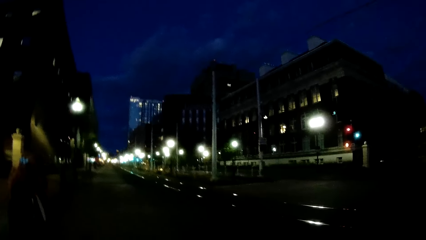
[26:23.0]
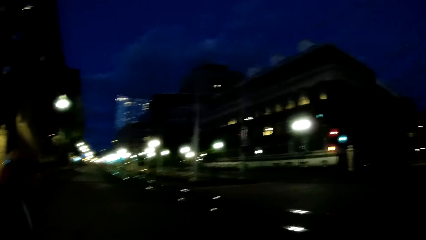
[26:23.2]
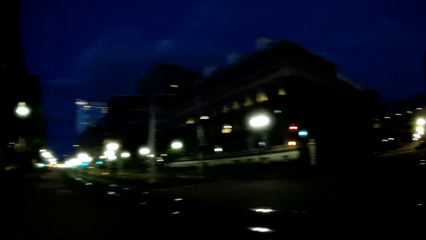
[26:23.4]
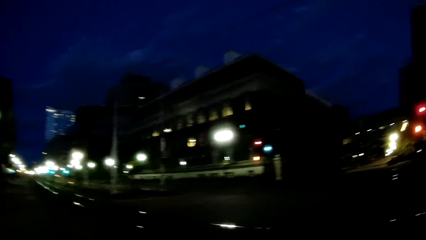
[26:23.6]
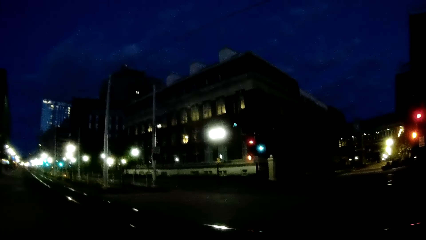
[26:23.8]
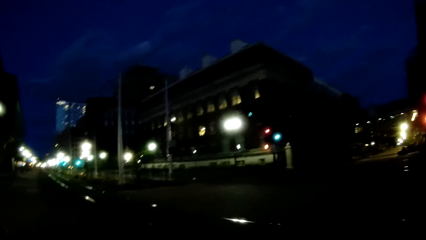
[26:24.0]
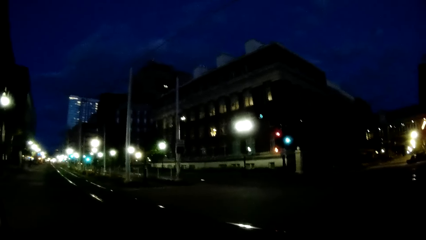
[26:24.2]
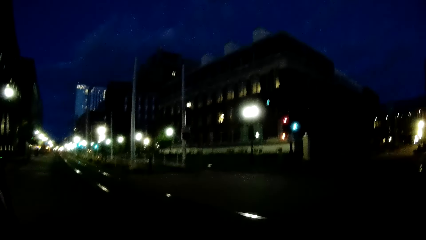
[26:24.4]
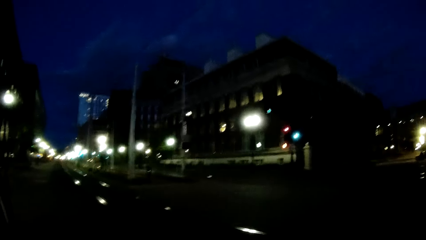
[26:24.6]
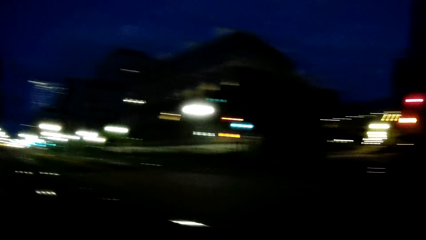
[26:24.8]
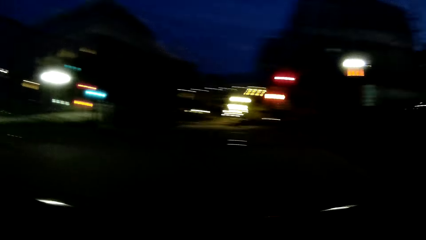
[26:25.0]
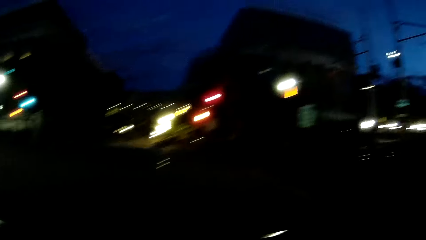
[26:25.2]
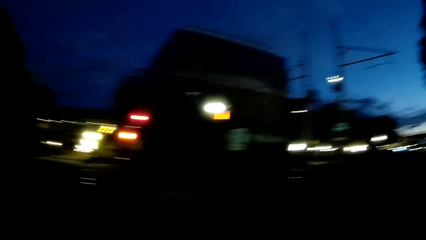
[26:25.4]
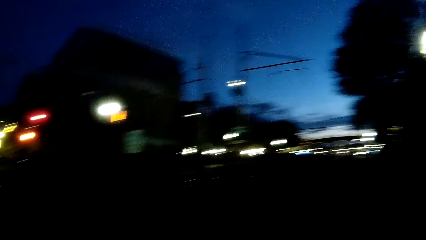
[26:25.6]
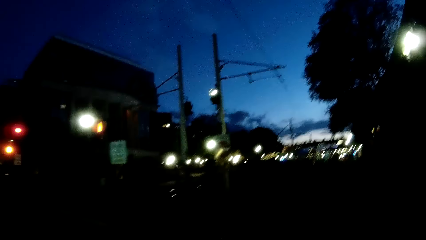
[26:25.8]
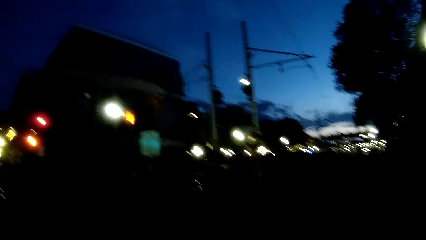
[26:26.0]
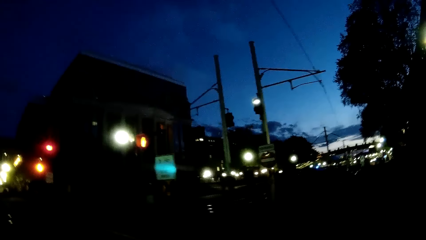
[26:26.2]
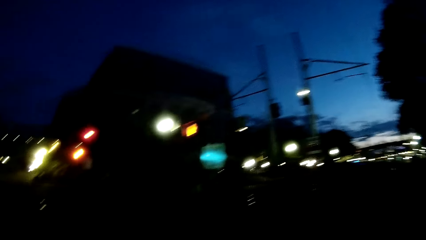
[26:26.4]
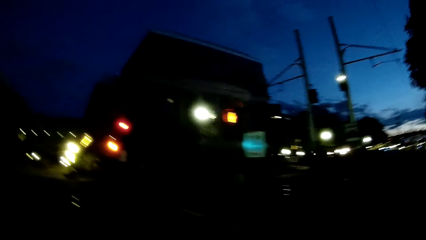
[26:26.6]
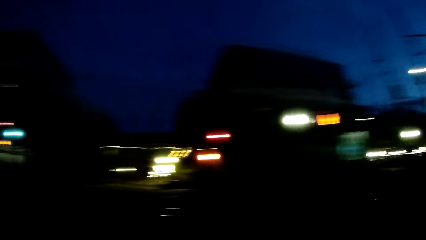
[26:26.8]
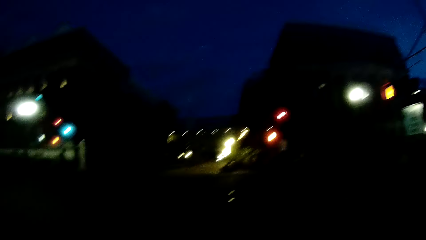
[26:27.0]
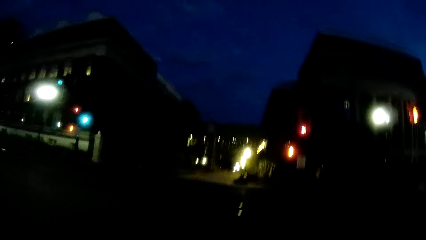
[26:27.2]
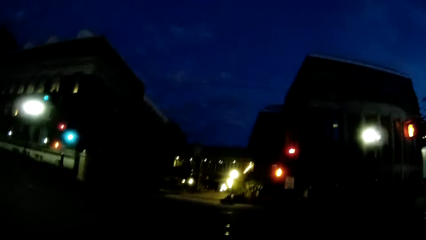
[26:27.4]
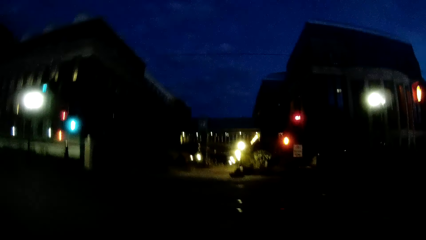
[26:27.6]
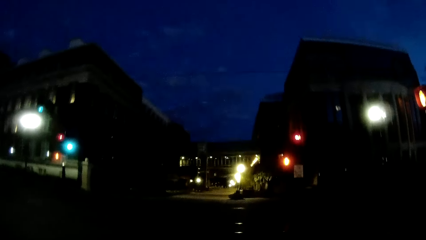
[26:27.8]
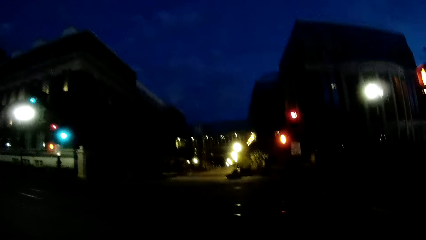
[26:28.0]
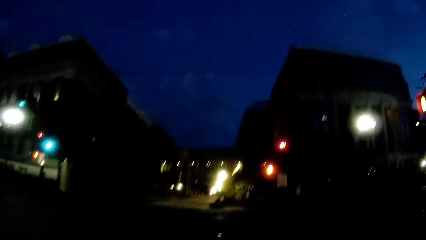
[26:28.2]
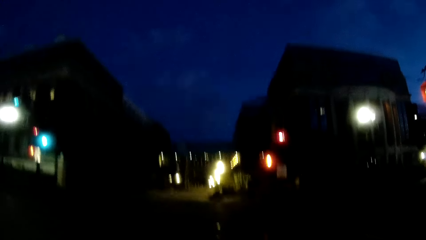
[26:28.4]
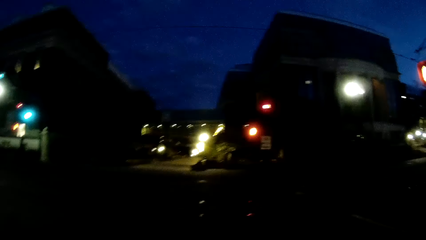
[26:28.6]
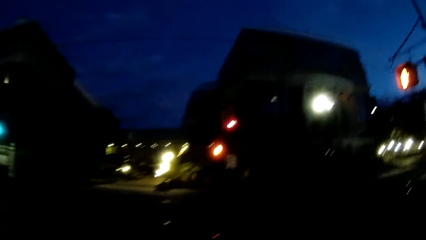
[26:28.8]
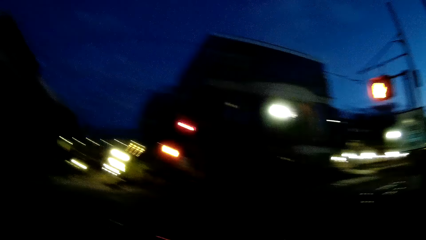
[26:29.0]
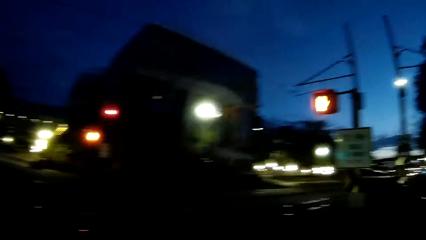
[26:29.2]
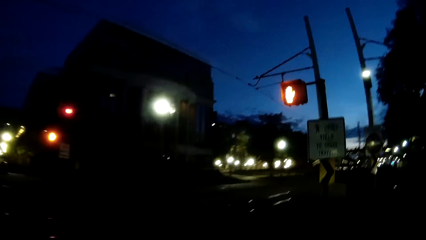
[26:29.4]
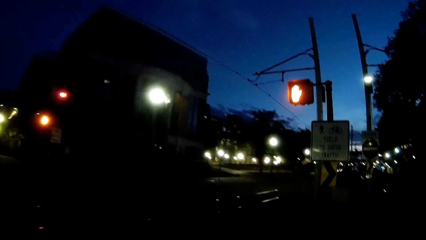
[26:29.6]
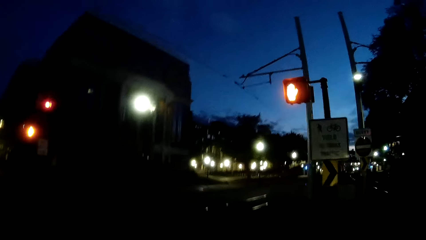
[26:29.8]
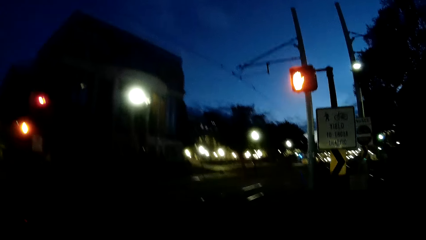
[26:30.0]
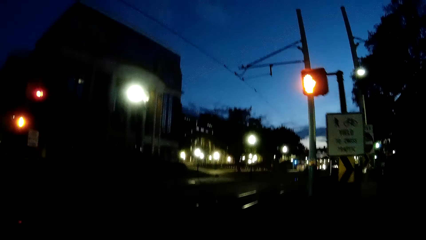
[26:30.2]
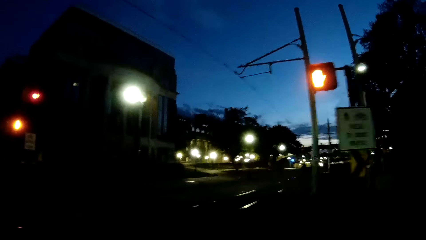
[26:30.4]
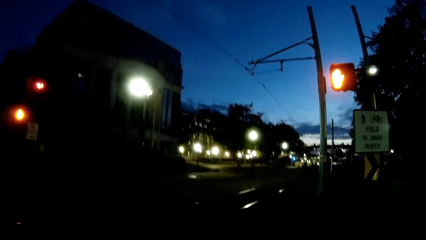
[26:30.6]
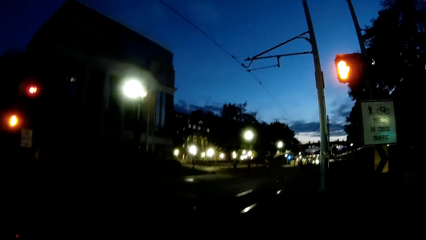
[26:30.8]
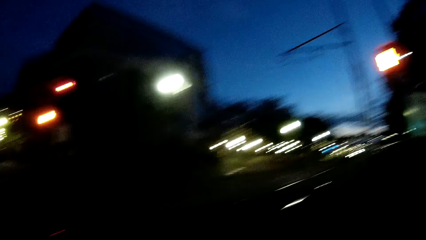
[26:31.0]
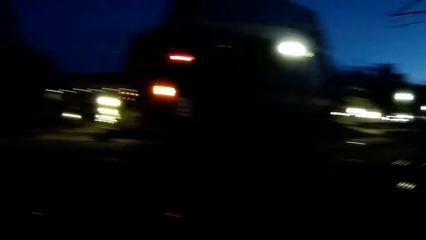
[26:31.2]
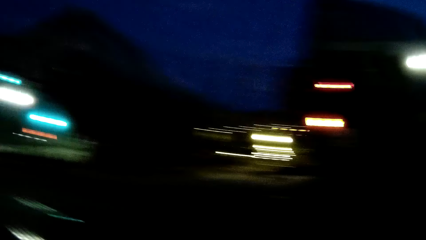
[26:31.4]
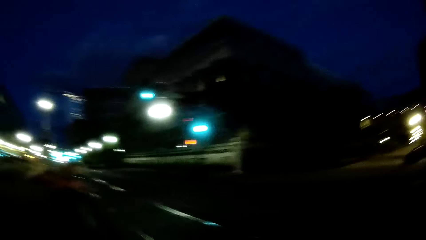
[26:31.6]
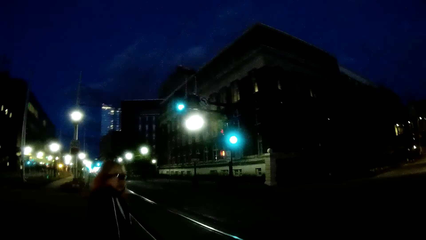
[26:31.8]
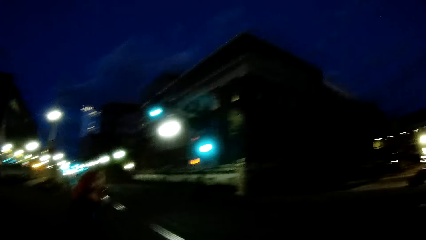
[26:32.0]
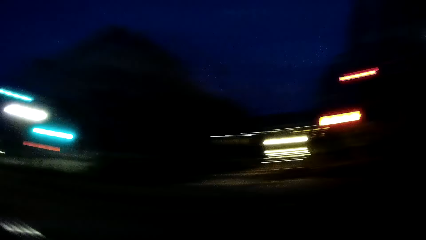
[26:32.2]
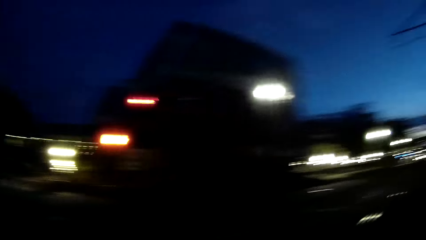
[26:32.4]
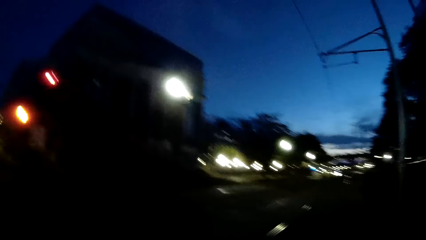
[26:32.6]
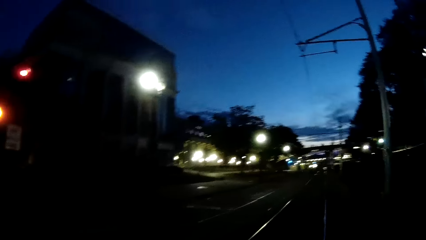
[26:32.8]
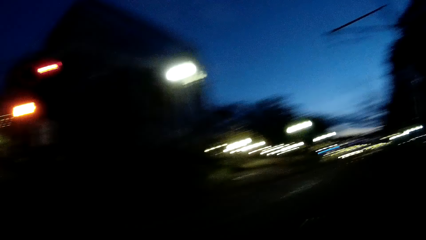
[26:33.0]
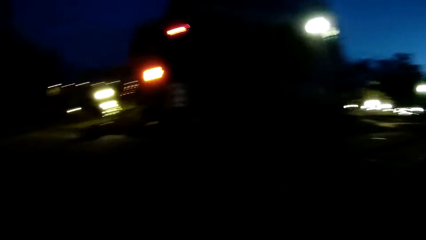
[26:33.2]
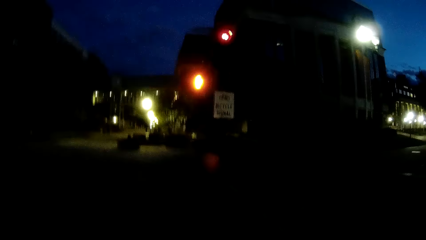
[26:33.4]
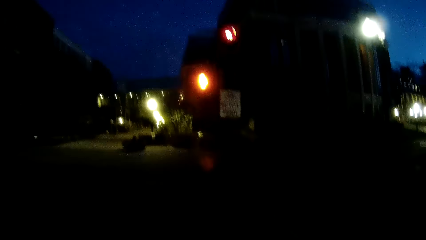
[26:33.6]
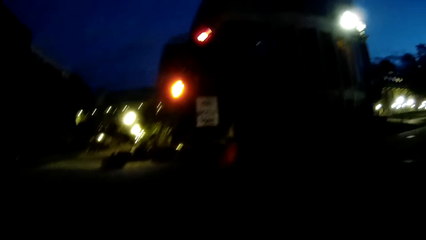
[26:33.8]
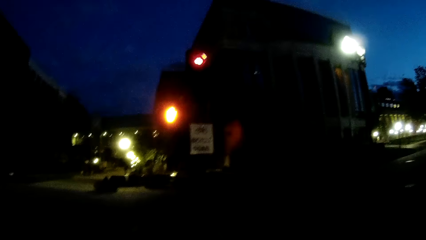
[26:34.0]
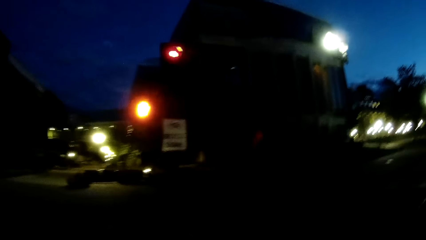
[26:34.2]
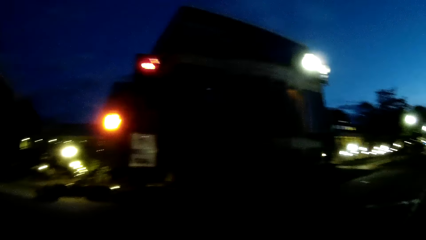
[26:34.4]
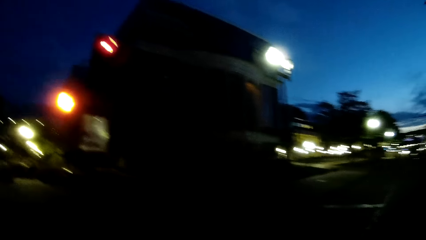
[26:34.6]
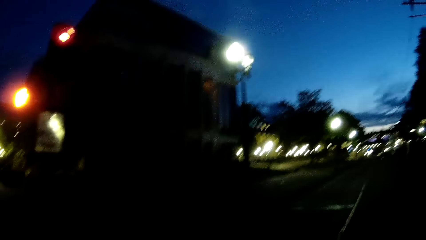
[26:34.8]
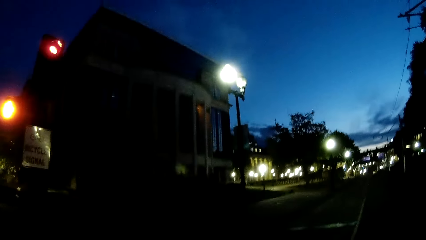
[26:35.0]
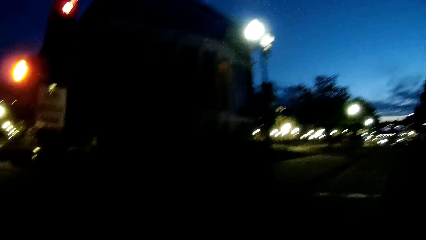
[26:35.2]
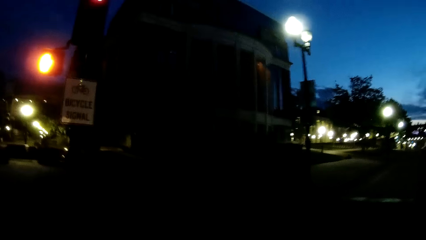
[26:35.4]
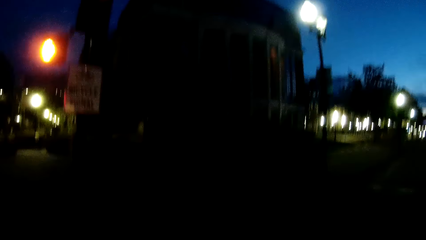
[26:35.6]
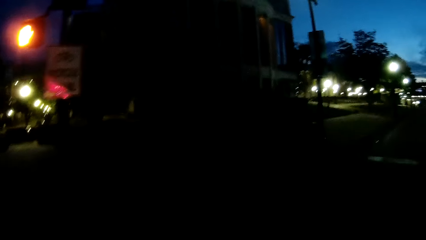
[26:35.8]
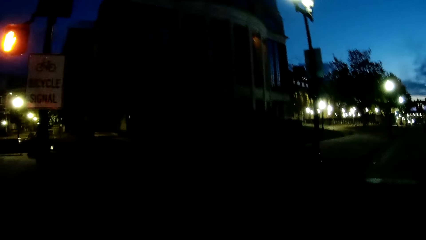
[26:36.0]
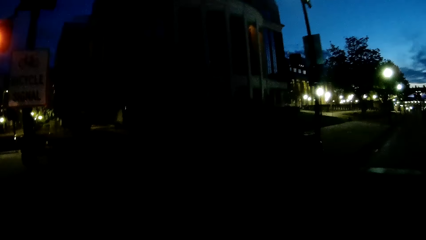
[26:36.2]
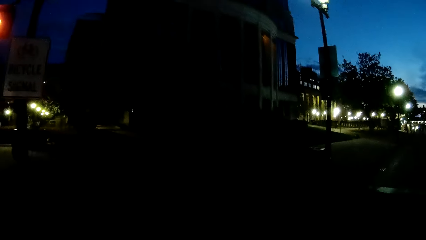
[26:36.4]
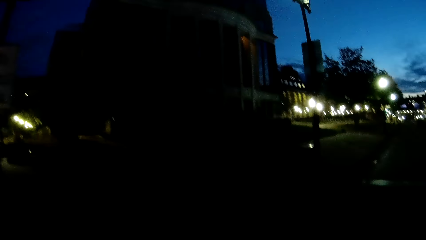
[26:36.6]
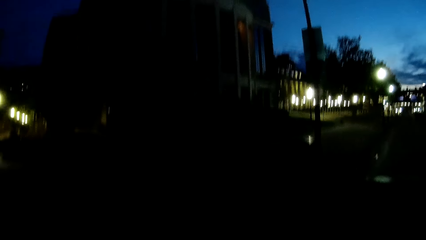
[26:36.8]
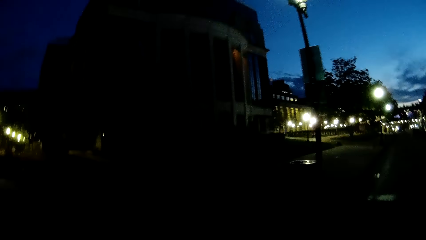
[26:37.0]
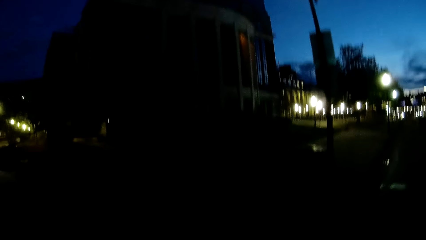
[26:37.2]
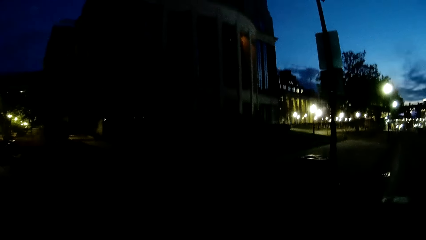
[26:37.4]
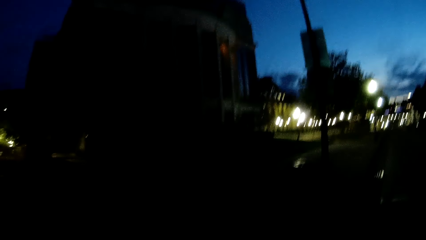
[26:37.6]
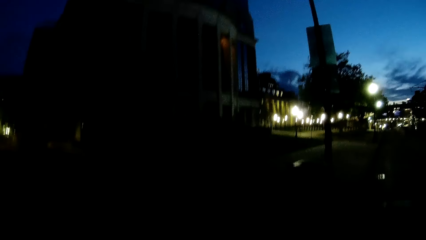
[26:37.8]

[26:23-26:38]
The camera wearer looks at the woman to her left. She crosses a railway crossing.
